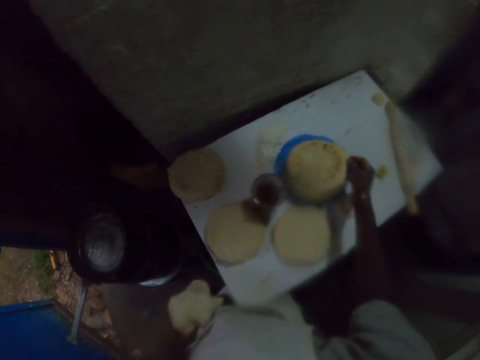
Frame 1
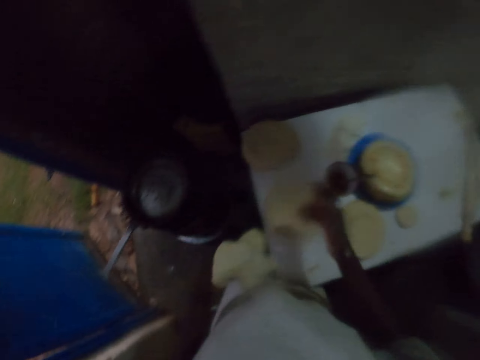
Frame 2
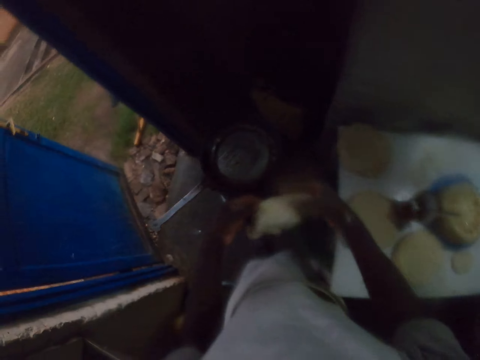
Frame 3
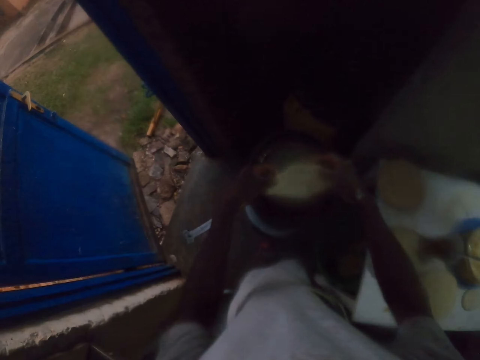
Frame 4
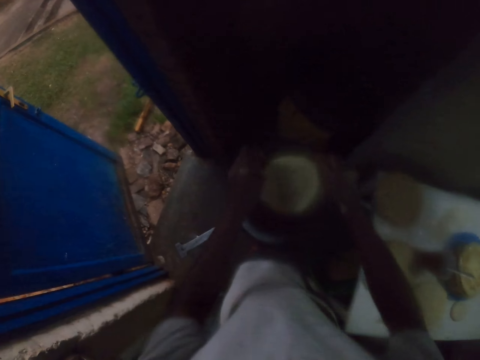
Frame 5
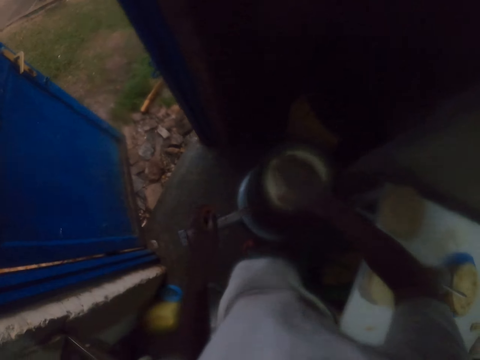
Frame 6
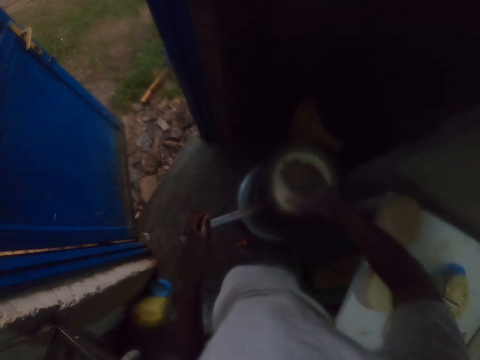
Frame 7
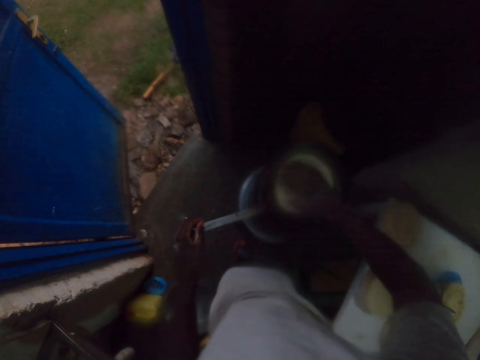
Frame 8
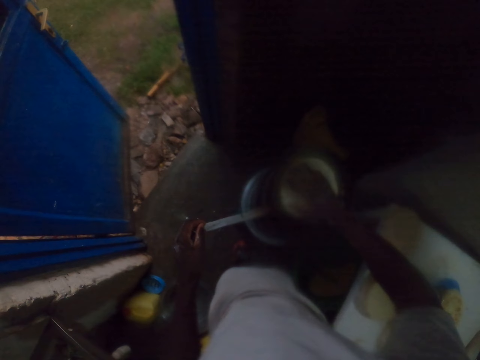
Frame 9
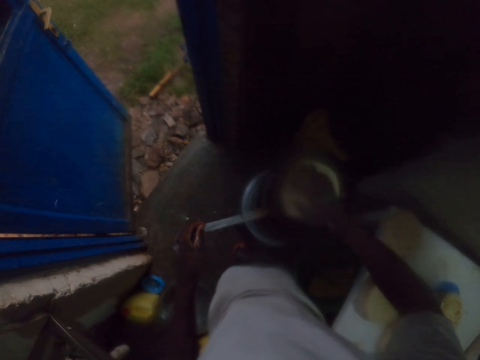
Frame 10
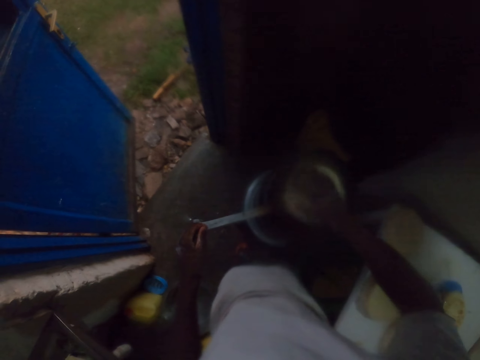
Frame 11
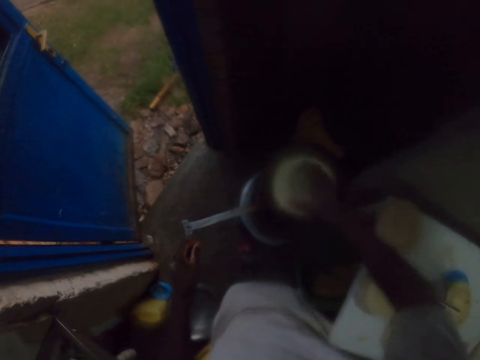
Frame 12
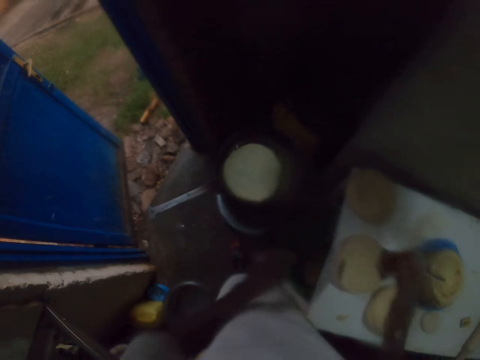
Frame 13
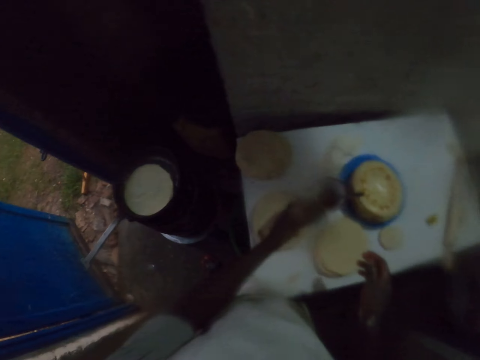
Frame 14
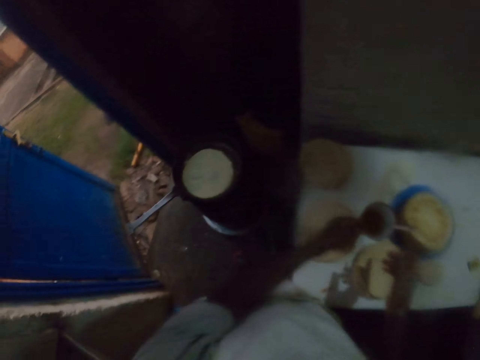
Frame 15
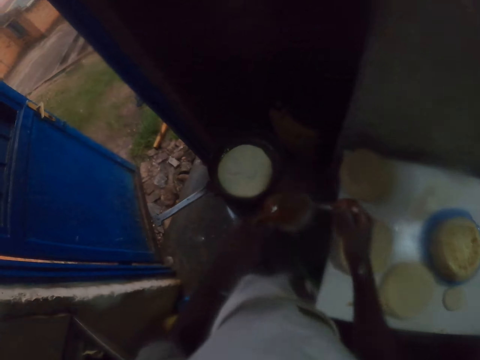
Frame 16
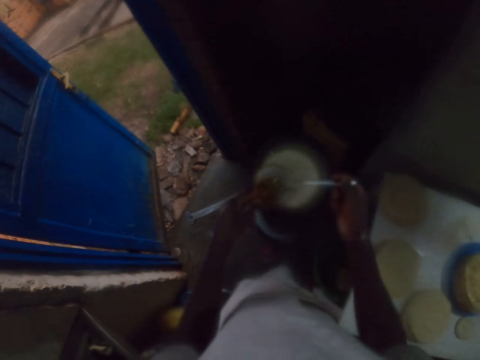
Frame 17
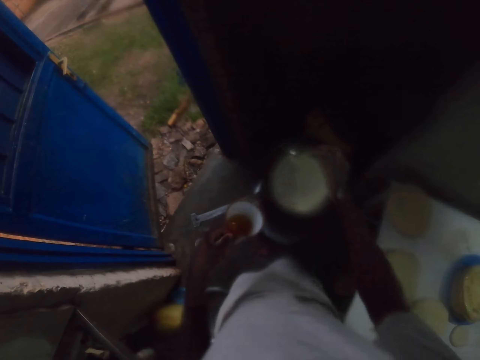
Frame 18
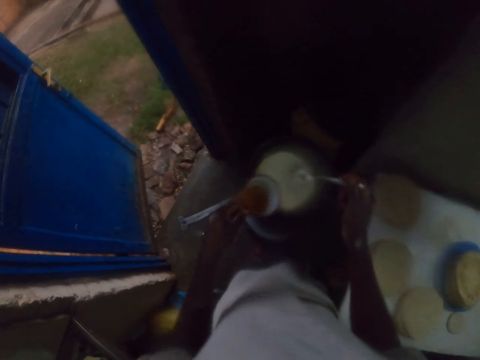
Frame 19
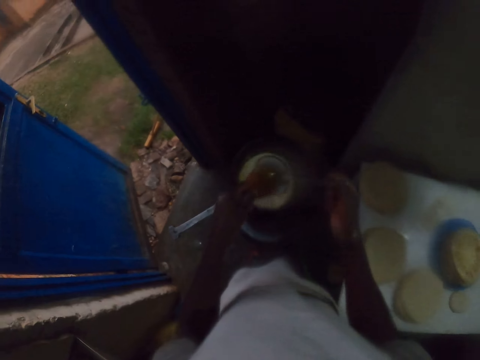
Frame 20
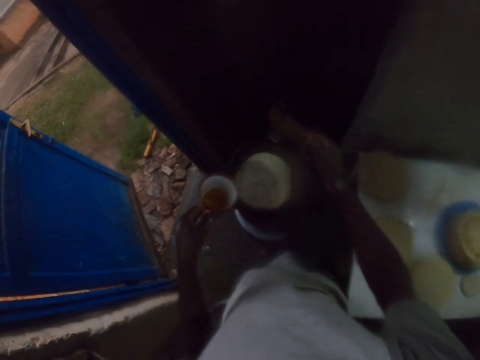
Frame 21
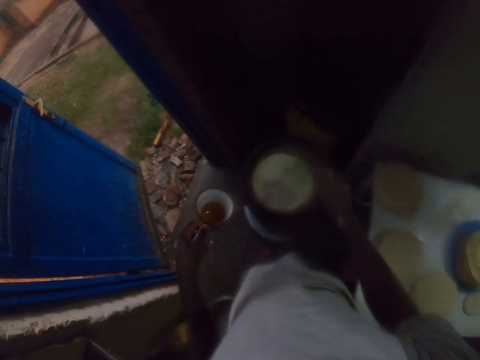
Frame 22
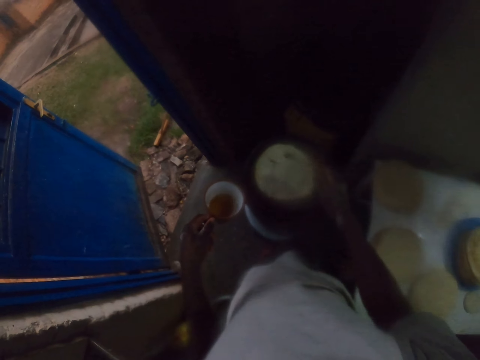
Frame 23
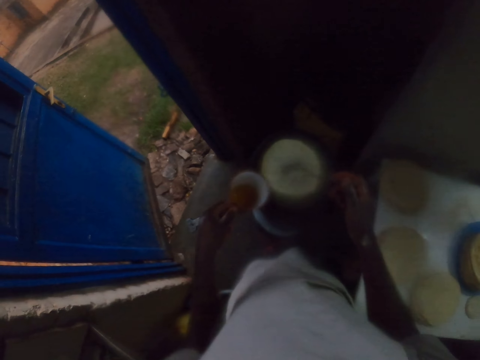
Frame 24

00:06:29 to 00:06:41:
The camera wearer puts a chapati or pastry on a table with his right hand. He holds an uncooked chapati with both hands. He puts the uncooked chapati in a pan. He spins the chapati on the pan with his right hand. He picks up a cup from the table with his left hand. He scoops cooking oil from the cup. He applies the oil on the pastry. He pours the cooking oil on the pan. He scoops the cooking oil from the cup again and pours the cooking oil on the pan again.

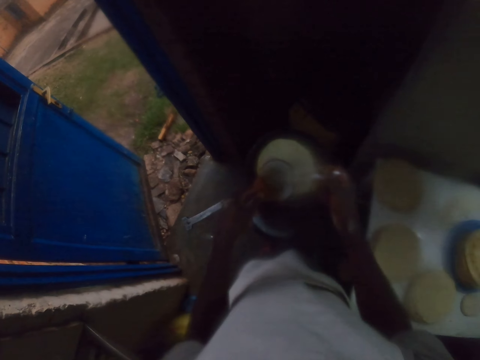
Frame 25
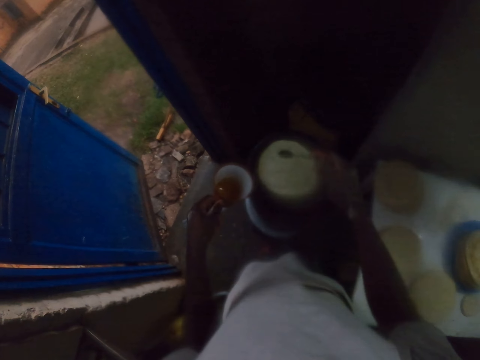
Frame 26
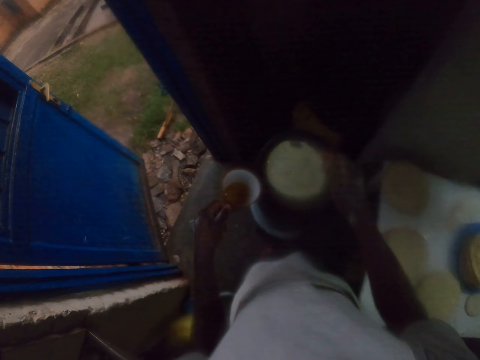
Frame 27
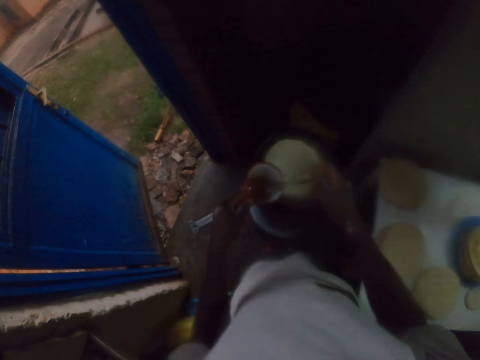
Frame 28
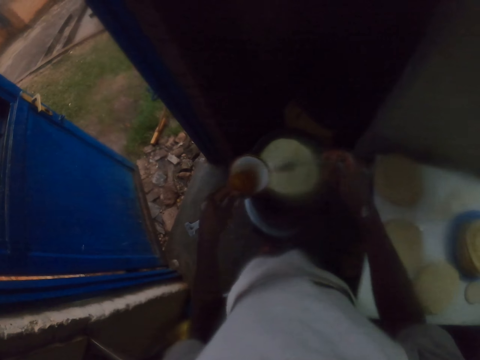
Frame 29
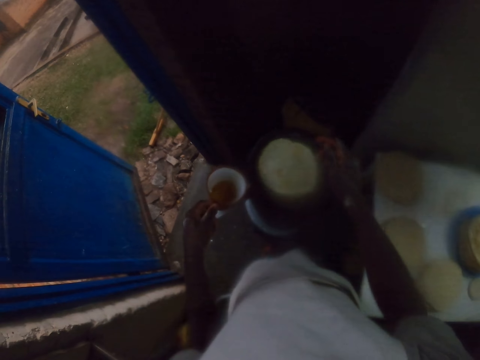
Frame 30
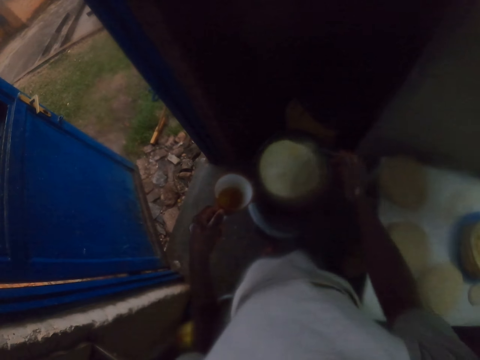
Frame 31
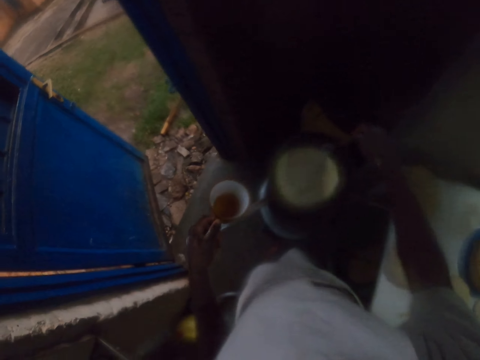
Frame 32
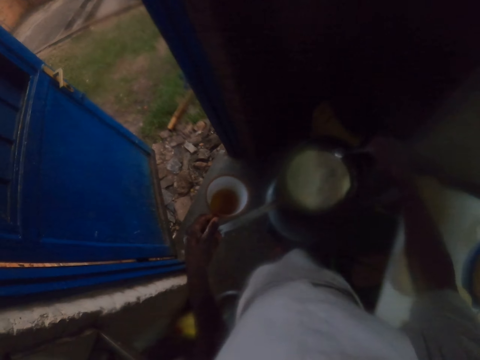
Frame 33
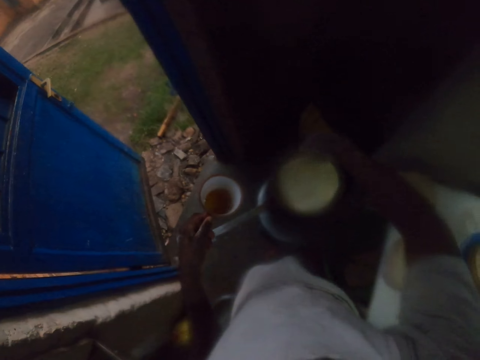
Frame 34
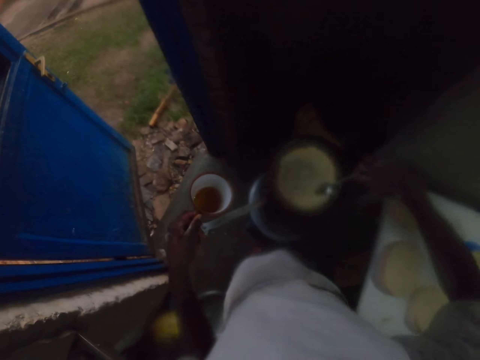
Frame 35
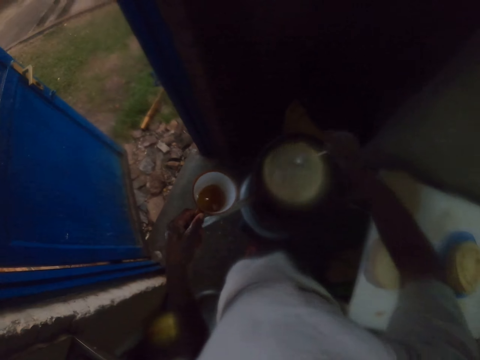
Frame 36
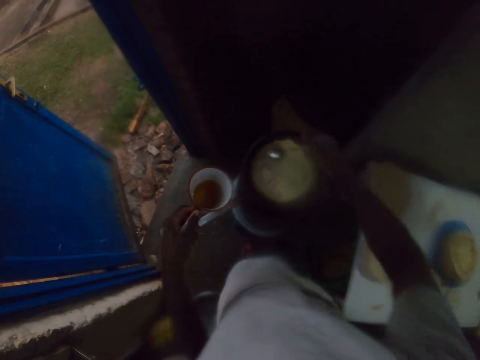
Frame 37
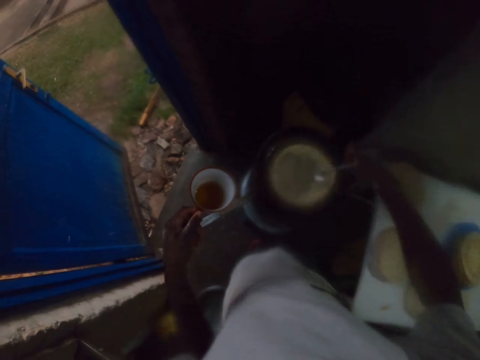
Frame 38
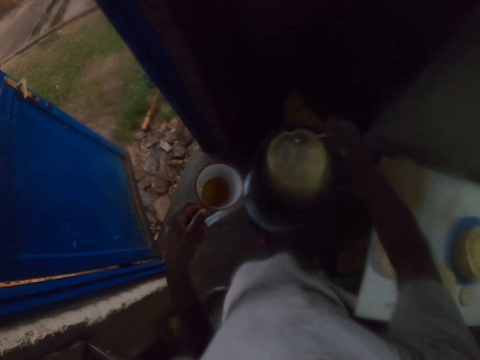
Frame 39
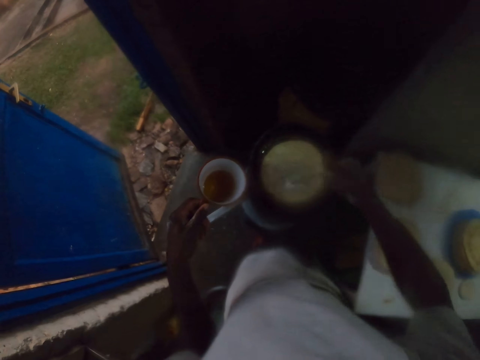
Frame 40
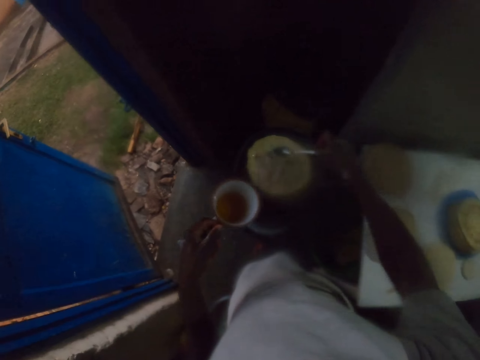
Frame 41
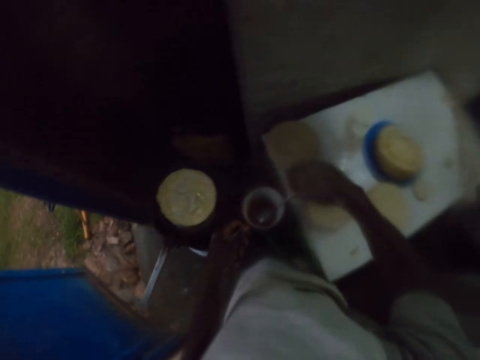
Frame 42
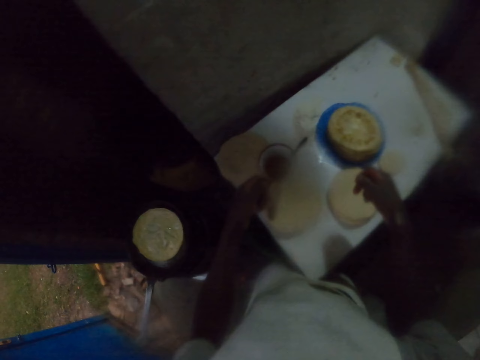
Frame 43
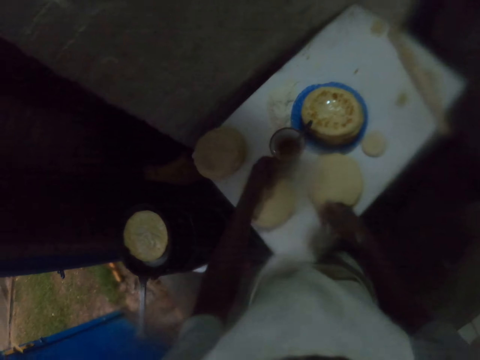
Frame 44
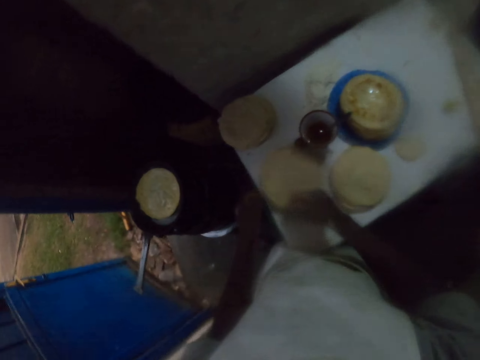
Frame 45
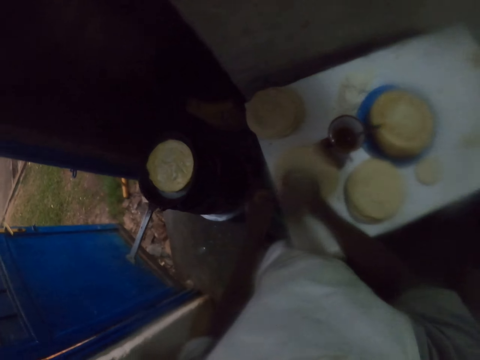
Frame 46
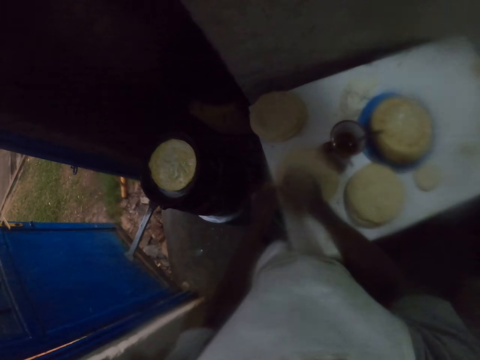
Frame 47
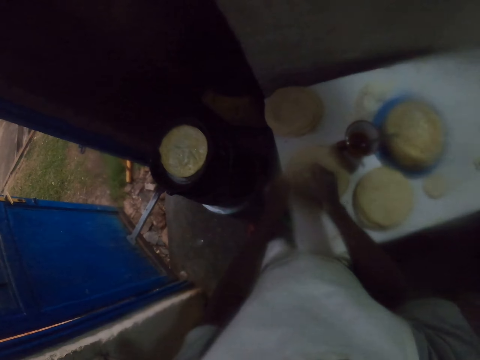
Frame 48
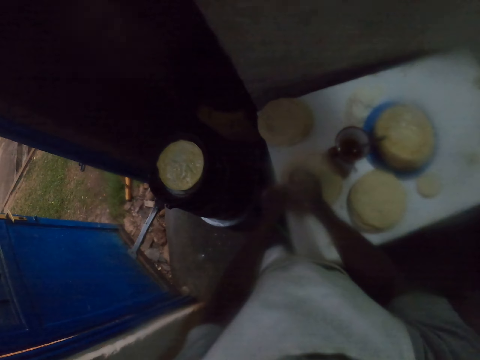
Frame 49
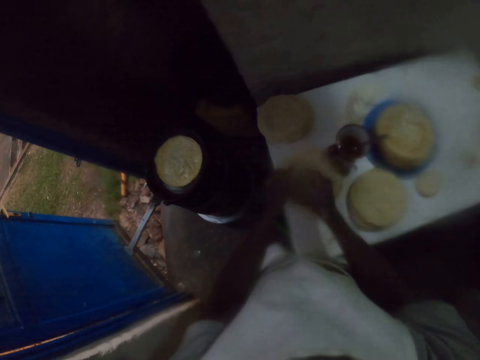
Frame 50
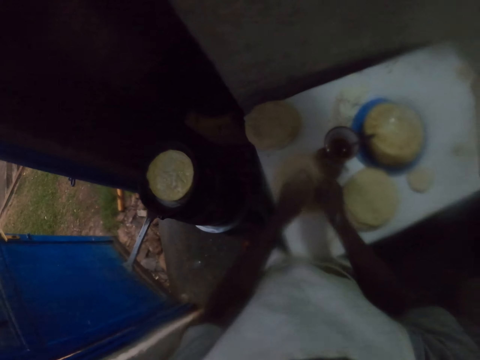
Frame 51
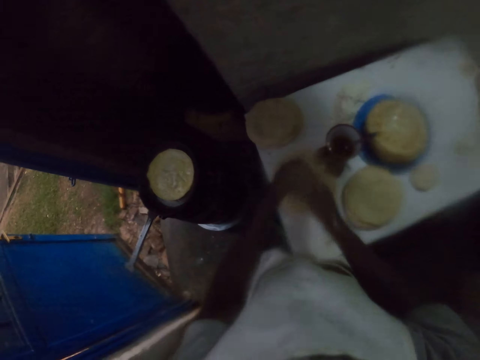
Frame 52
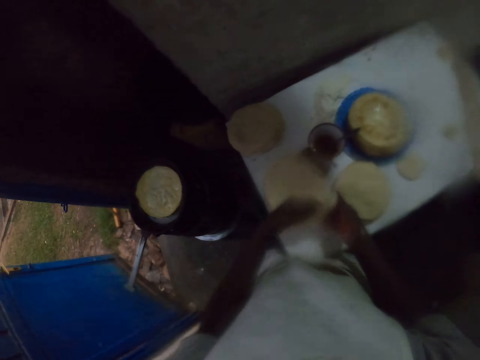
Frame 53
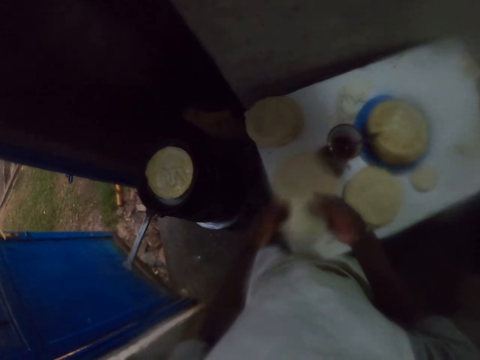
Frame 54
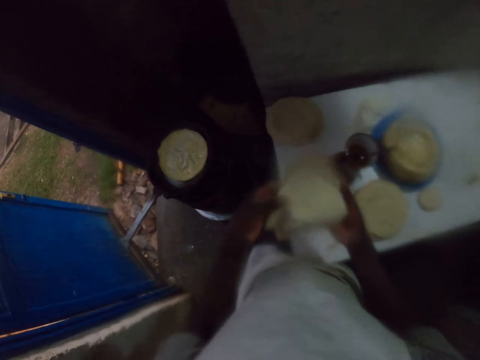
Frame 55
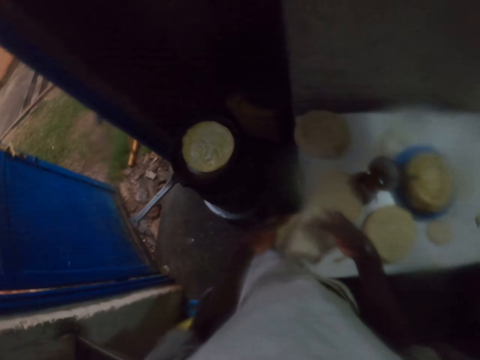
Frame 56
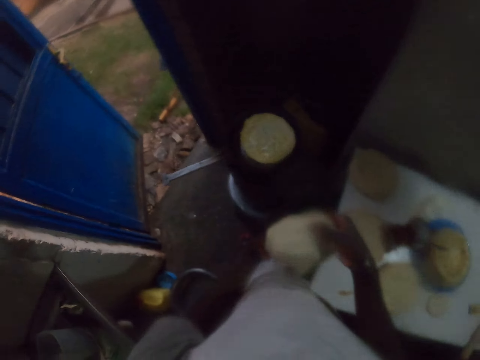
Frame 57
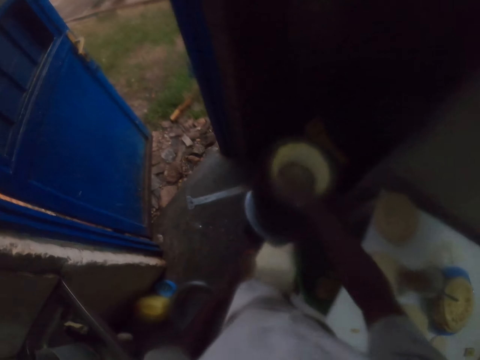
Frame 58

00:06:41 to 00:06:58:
The camera wearer scoops cooking oil from a cup and pours the cooking oil on a pan. They scoop the cooking oil from the cup again and pour the cooking oil on the pan again. They spin a chapati or pastry on the pan with a spoon. They turn the chapati on the pan. They apply oil on the pastry. They spin the chapati on the pan with the spoon. They put the spoon in the cup with cooking oil. They put the cup on a table. They pick up the pastry. They pick up an uncooked chapati from the table. They spin the uncooked chapati with both hands.
